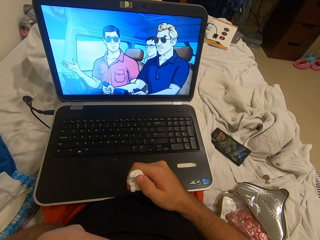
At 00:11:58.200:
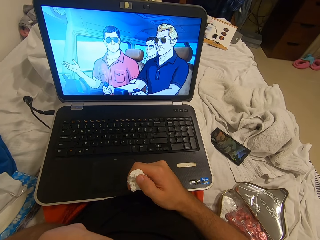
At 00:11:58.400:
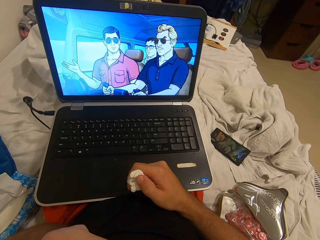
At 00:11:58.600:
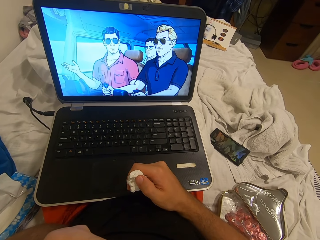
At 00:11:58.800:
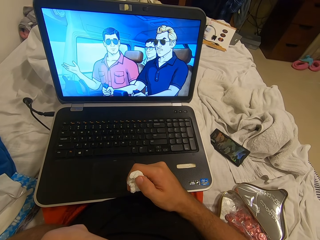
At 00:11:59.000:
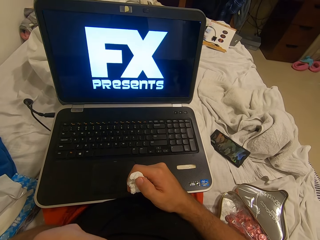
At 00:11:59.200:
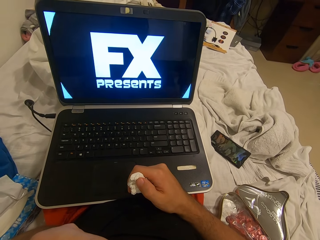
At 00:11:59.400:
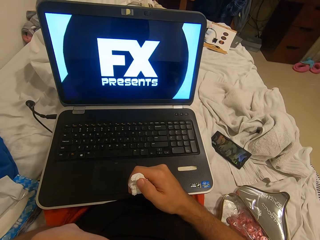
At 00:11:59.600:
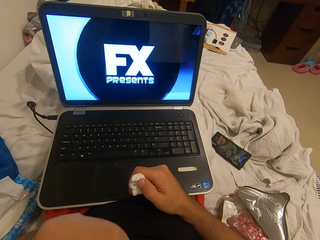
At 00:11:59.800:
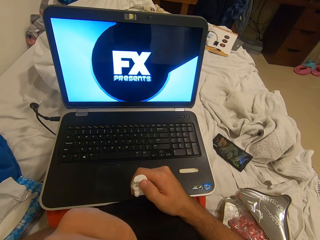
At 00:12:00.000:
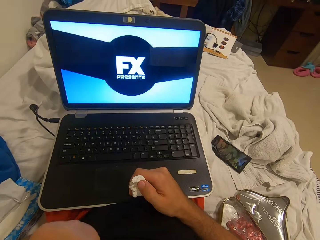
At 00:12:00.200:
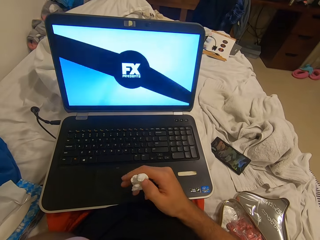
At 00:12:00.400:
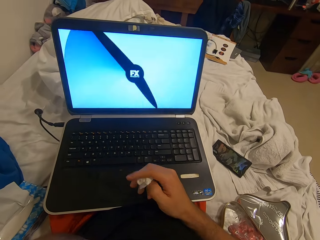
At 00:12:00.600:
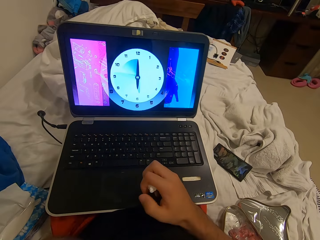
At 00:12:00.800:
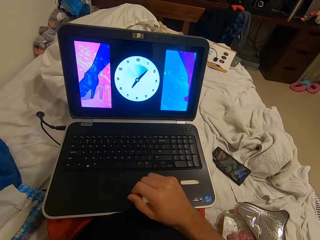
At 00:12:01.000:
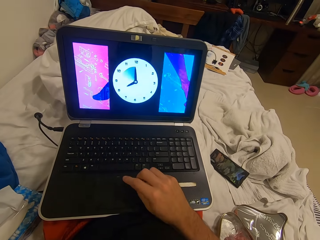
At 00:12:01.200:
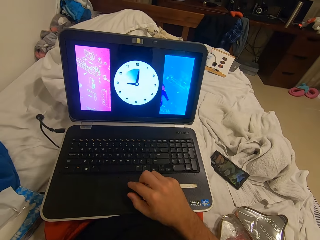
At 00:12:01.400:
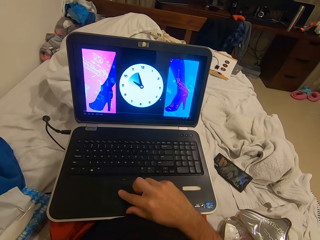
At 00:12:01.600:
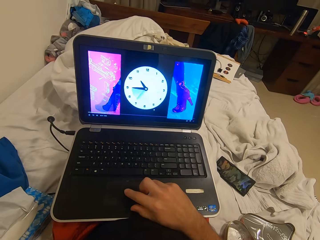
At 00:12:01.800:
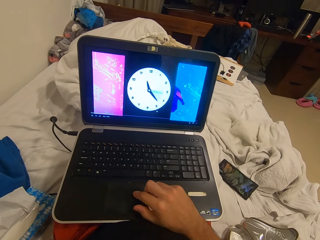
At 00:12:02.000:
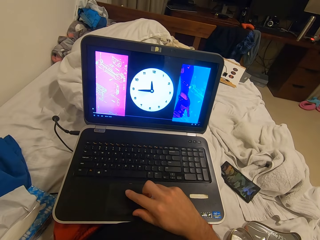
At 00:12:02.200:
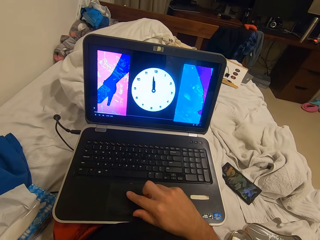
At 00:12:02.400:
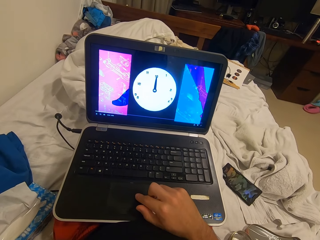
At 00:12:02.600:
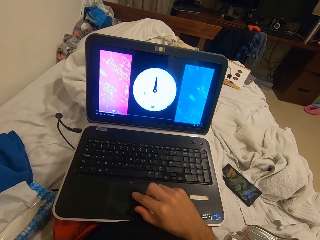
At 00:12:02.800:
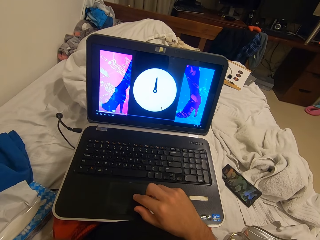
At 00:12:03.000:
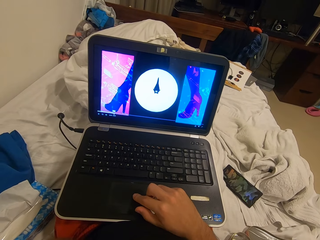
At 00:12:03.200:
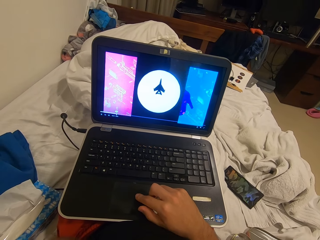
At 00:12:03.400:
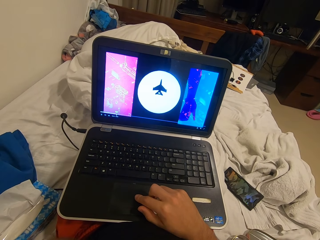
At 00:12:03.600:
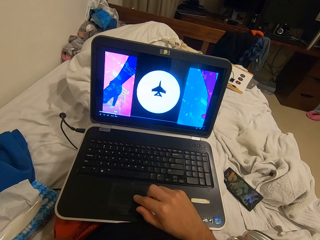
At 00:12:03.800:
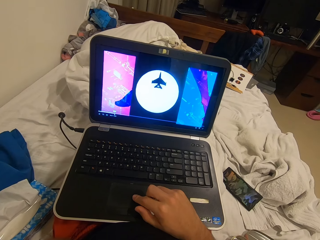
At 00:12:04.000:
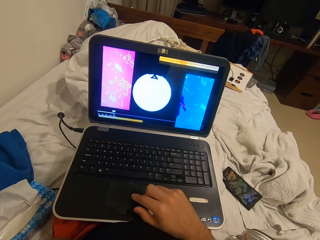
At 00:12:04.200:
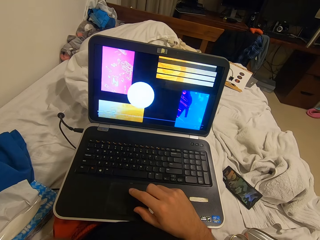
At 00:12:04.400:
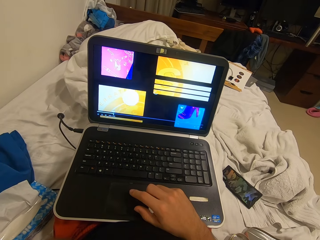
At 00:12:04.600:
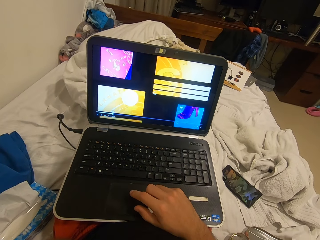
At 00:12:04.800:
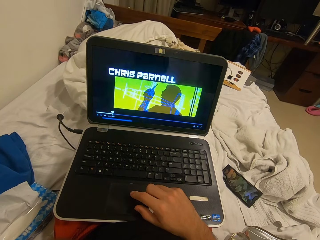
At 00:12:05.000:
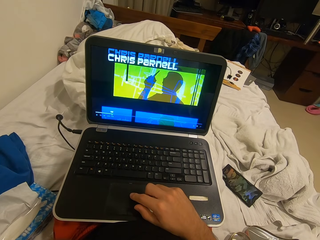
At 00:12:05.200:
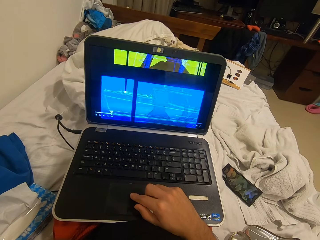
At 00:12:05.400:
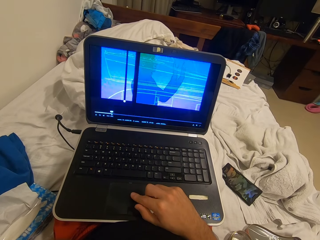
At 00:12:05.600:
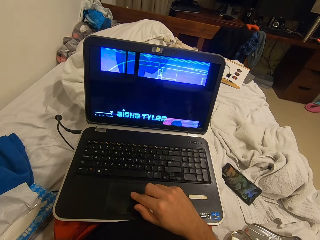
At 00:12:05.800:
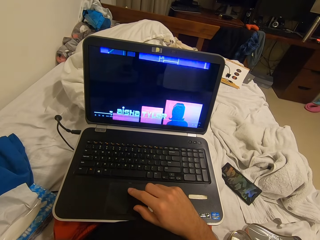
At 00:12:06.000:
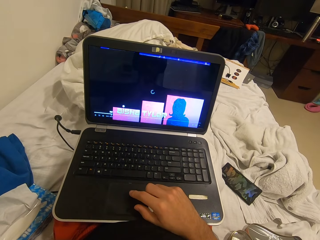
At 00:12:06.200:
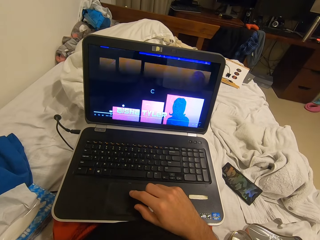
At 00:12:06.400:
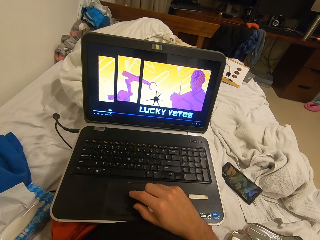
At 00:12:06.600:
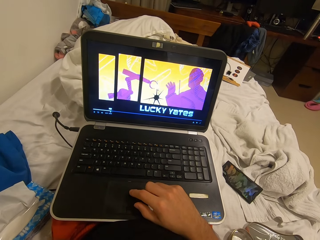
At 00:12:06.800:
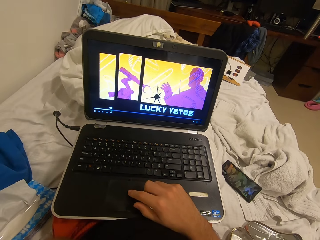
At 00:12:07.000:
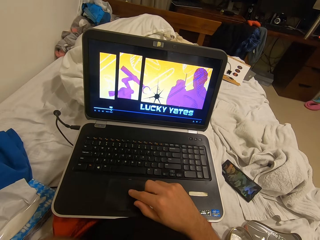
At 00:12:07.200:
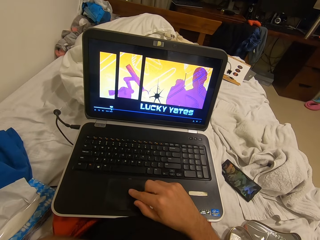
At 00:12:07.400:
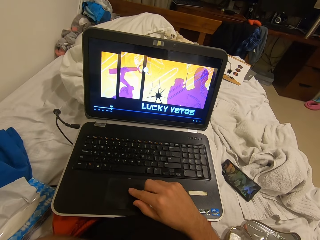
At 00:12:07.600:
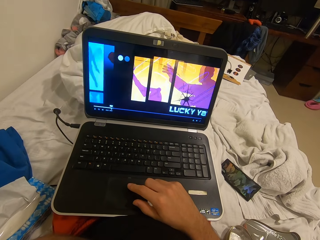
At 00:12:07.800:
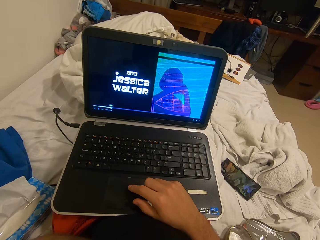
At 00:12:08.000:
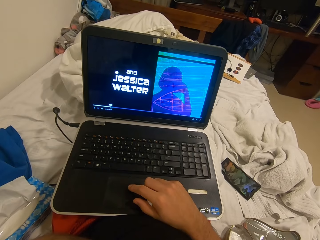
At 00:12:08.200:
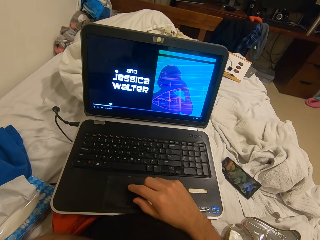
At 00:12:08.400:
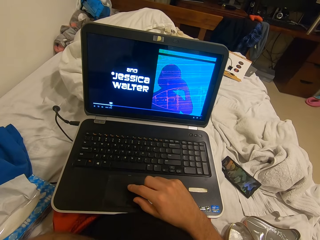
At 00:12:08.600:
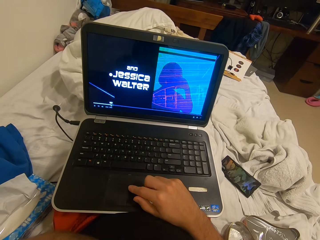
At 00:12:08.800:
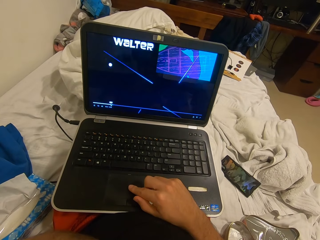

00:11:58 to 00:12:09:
The camera wearer scrolls on the keyboard. He operates the laptop with his right hand.

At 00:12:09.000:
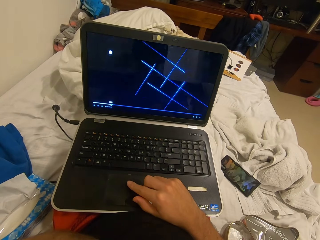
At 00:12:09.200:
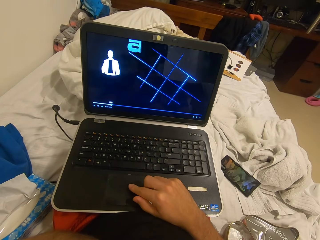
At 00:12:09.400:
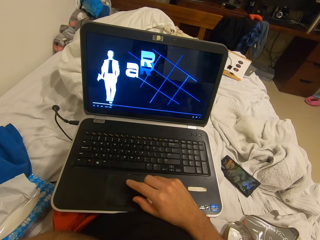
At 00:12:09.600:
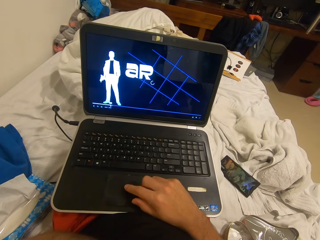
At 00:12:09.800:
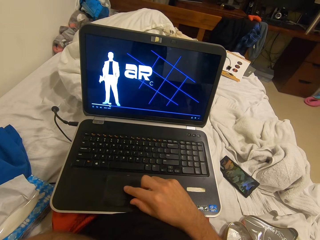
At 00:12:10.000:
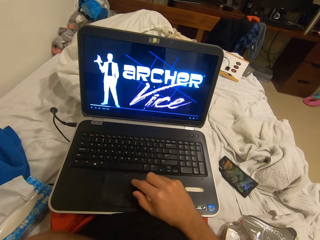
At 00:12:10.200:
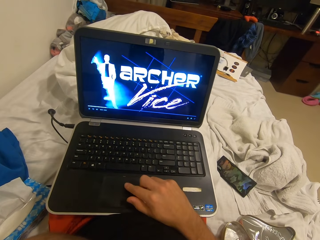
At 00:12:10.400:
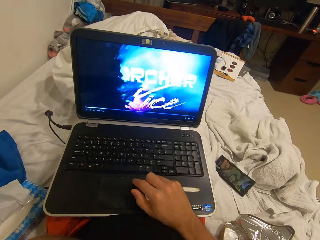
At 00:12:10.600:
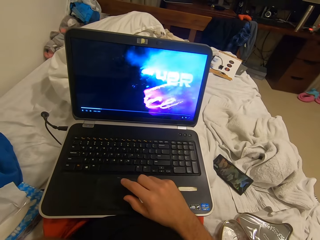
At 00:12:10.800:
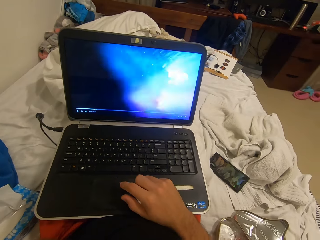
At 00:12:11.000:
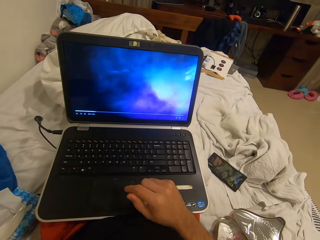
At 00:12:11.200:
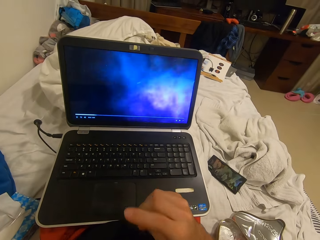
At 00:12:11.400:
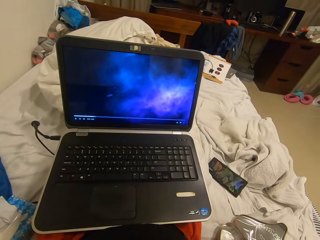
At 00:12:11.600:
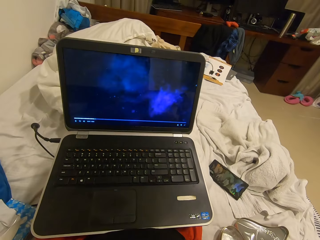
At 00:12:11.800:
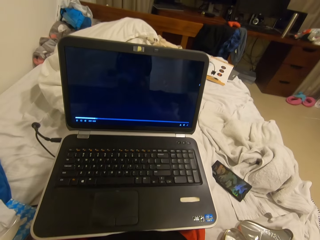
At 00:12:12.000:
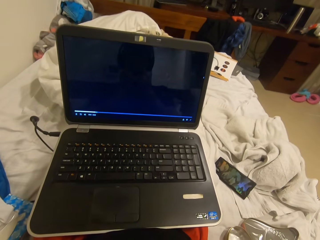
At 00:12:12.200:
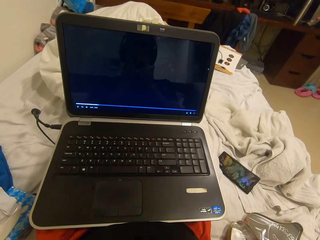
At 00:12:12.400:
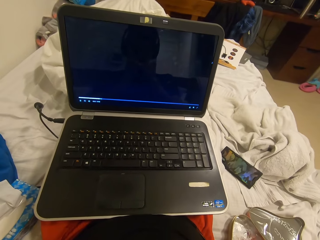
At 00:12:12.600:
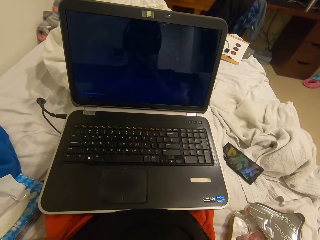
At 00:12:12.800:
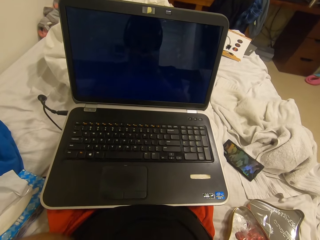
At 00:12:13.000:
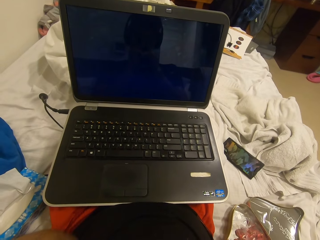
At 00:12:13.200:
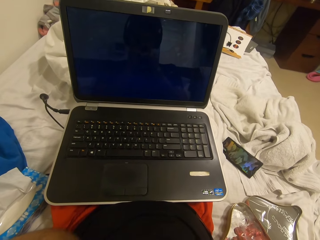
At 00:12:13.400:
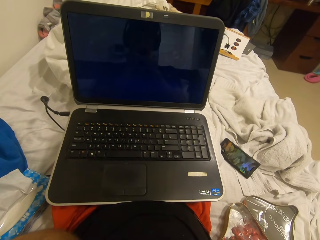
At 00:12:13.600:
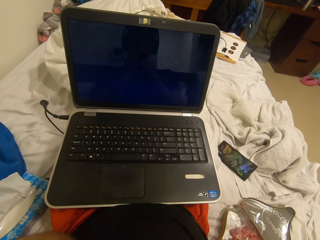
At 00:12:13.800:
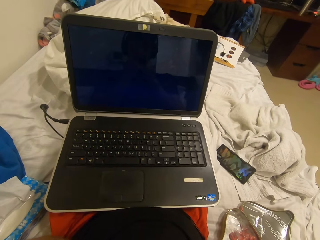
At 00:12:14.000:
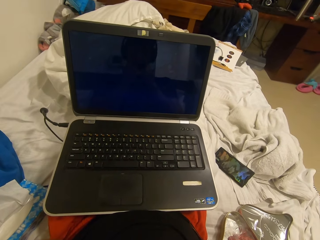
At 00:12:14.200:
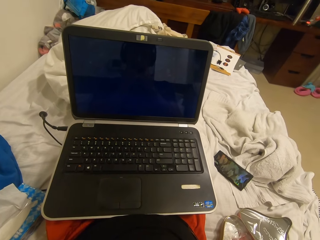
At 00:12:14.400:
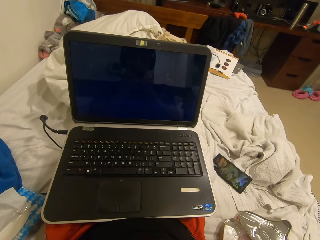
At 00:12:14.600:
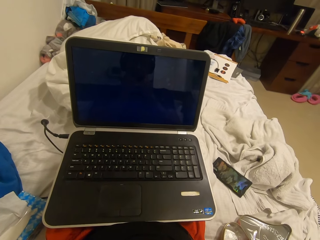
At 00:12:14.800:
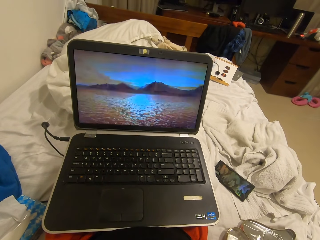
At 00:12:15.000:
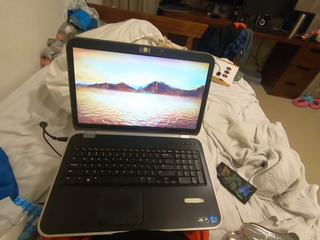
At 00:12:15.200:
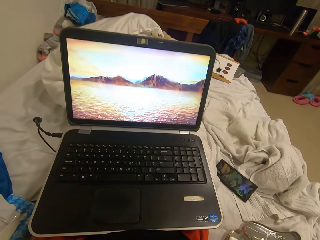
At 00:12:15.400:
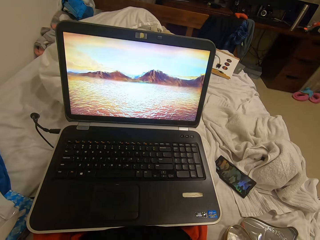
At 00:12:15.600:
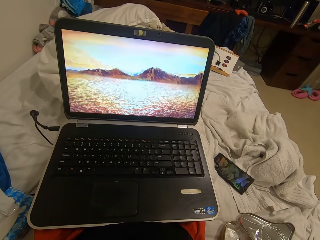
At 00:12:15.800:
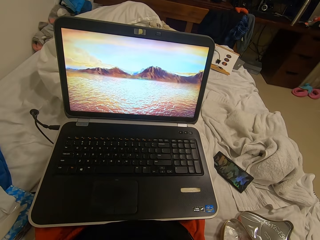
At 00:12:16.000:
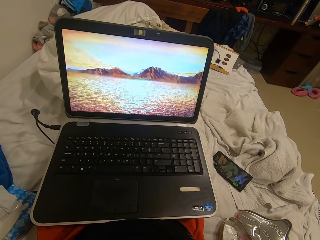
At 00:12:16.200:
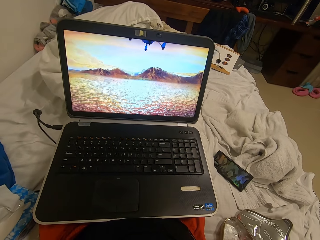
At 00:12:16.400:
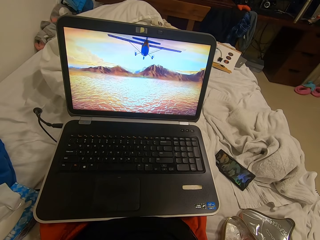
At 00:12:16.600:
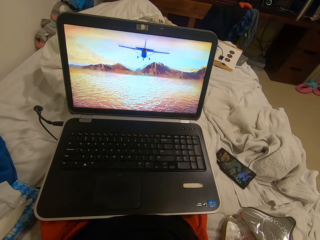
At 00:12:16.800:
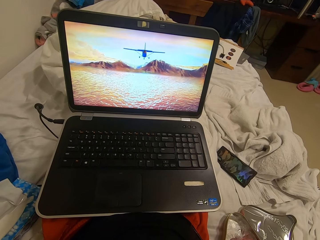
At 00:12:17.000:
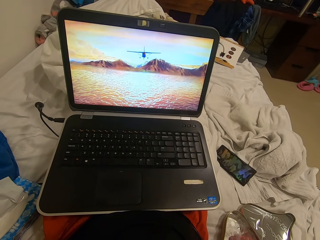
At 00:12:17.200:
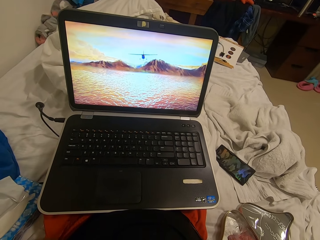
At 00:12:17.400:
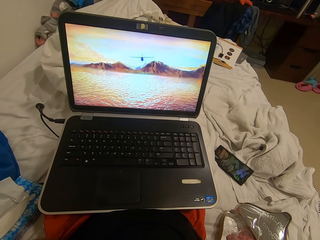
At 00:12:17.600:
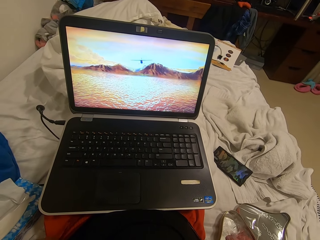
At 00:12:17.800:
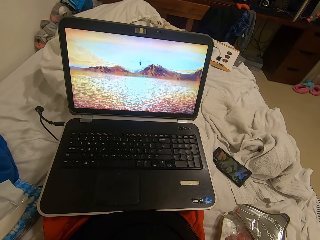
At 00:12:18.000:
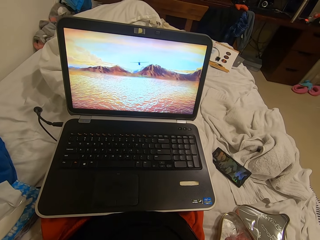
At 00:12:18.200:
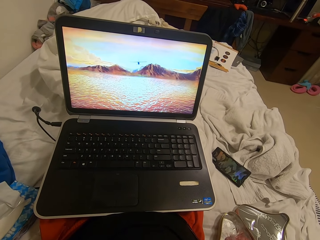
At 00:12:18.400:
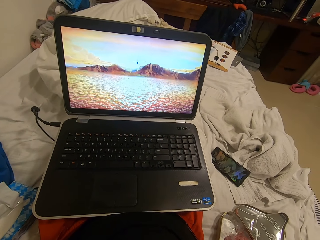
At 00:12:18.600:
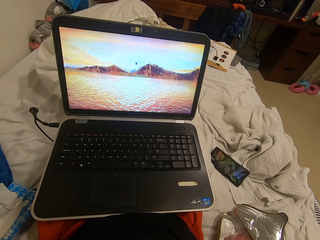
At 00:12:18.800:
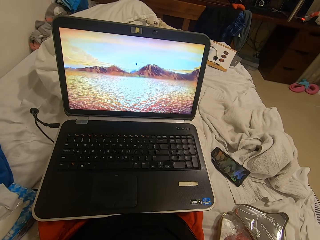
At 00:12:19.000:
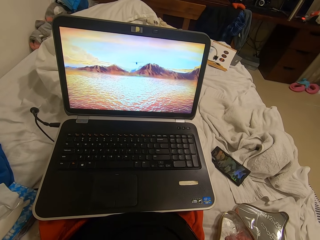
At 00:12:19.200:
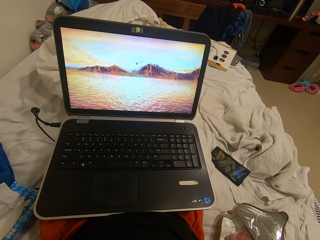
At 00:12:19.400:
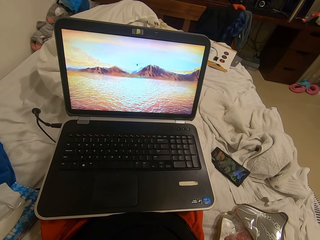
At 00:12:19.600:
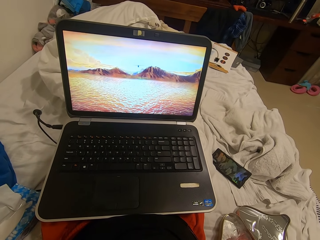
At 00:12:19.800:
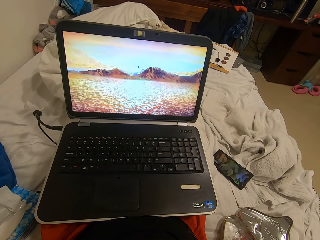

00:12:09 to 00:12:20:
The camera wearer touches his face with his right hand. He removes the hand from the laptop keyboard. He watches the laptop.
